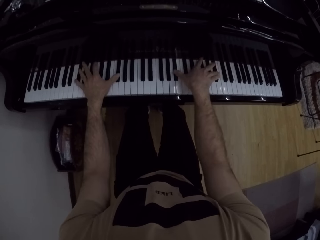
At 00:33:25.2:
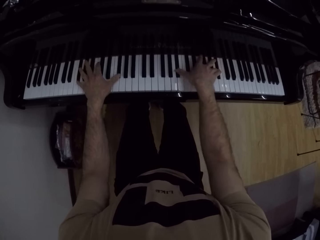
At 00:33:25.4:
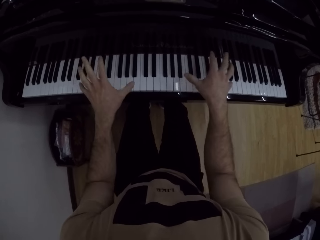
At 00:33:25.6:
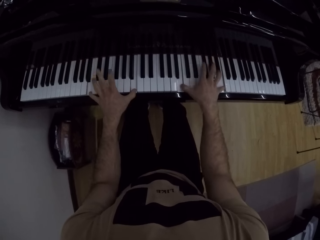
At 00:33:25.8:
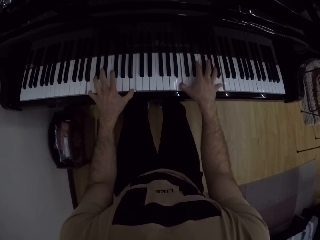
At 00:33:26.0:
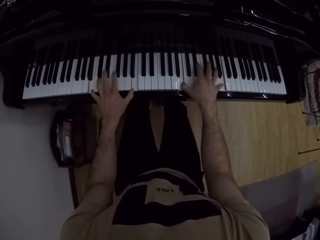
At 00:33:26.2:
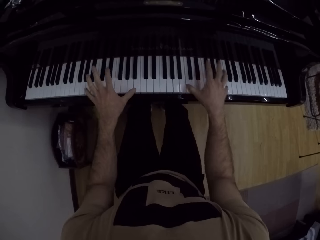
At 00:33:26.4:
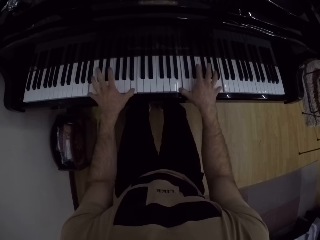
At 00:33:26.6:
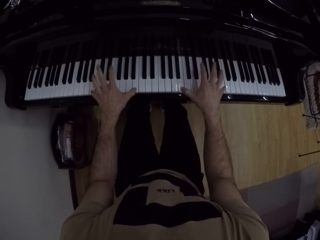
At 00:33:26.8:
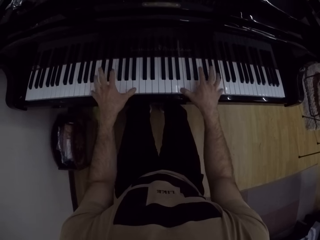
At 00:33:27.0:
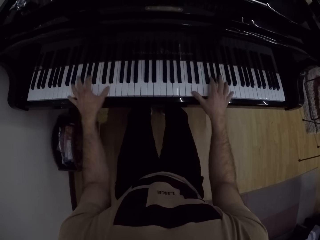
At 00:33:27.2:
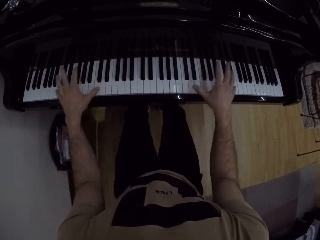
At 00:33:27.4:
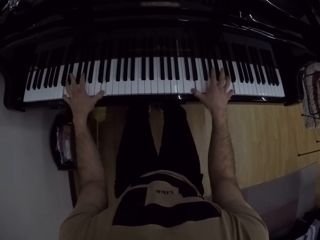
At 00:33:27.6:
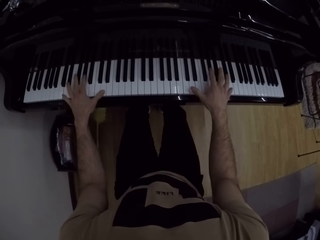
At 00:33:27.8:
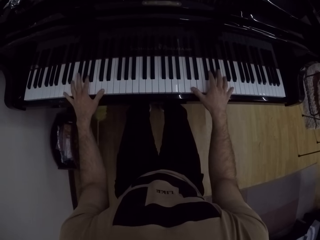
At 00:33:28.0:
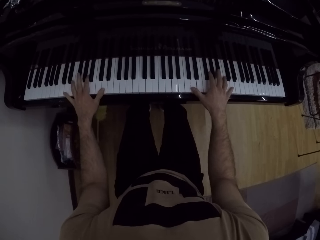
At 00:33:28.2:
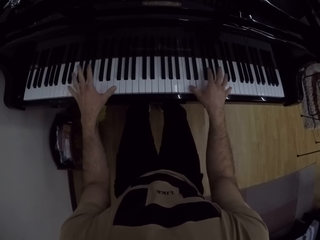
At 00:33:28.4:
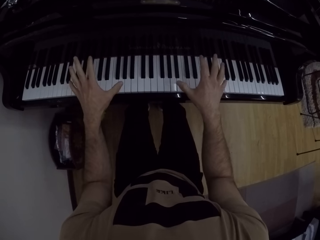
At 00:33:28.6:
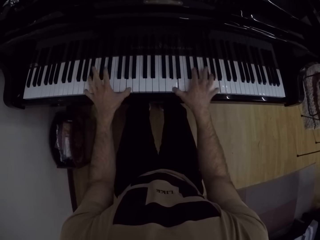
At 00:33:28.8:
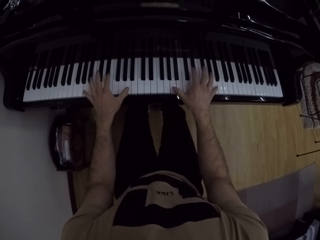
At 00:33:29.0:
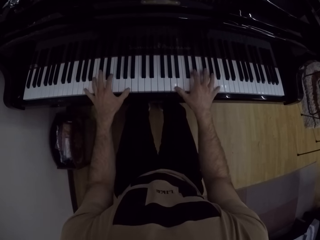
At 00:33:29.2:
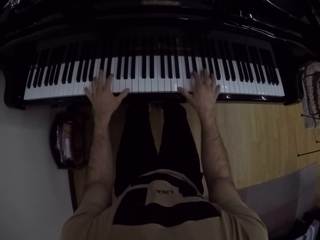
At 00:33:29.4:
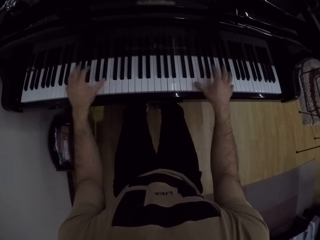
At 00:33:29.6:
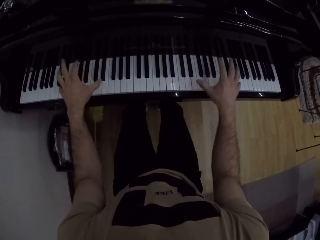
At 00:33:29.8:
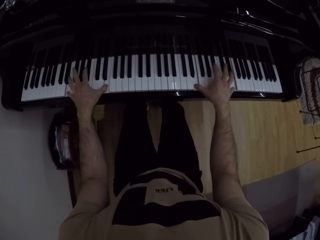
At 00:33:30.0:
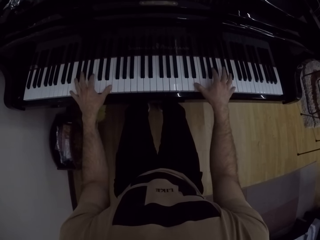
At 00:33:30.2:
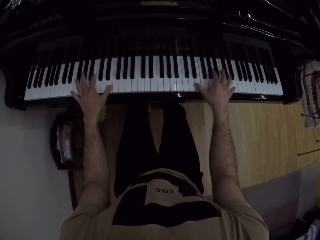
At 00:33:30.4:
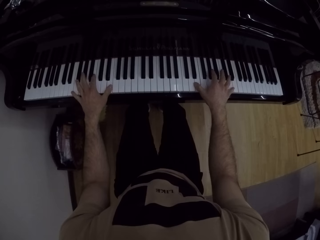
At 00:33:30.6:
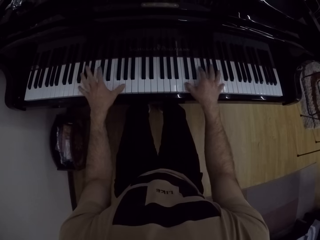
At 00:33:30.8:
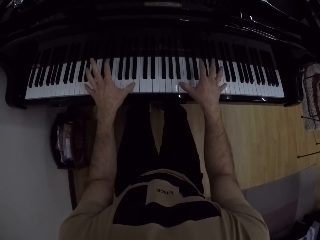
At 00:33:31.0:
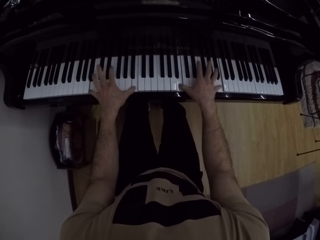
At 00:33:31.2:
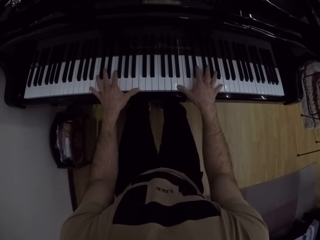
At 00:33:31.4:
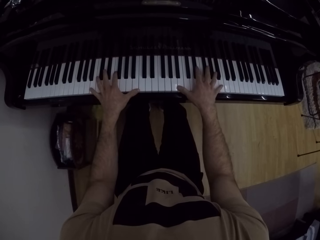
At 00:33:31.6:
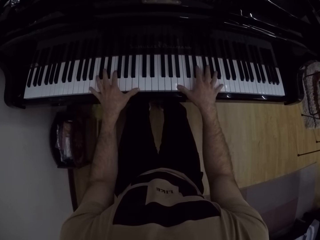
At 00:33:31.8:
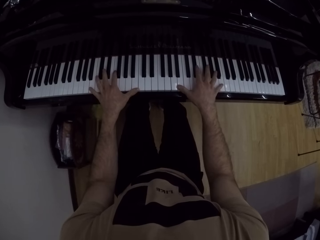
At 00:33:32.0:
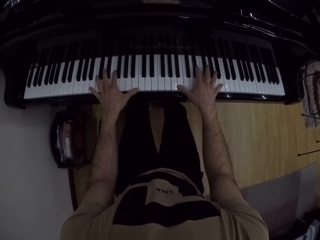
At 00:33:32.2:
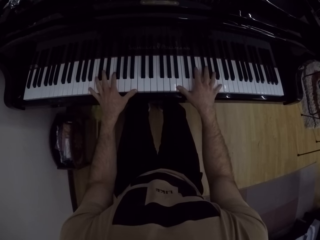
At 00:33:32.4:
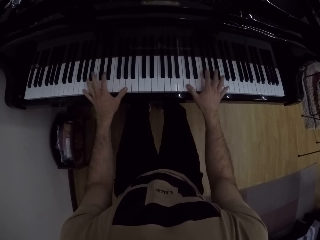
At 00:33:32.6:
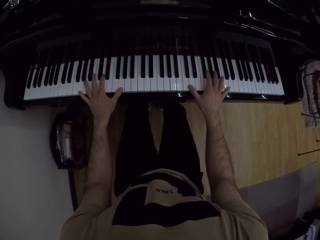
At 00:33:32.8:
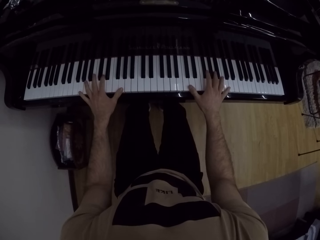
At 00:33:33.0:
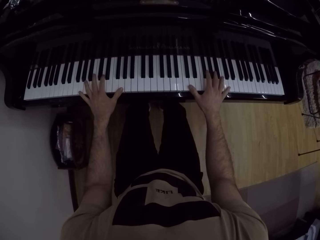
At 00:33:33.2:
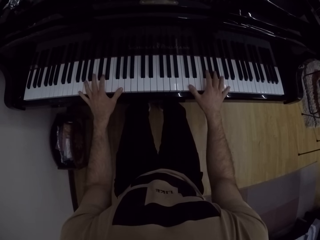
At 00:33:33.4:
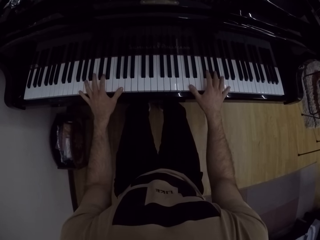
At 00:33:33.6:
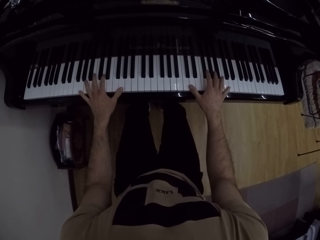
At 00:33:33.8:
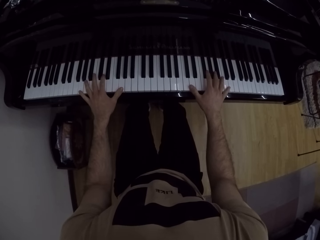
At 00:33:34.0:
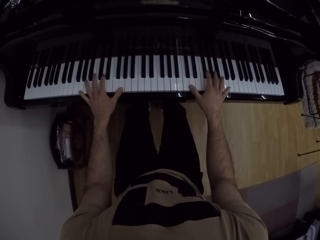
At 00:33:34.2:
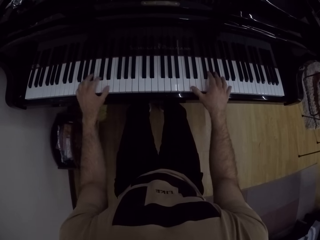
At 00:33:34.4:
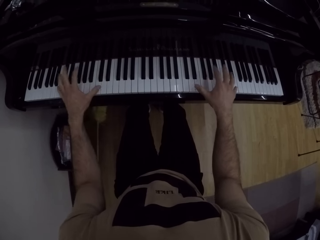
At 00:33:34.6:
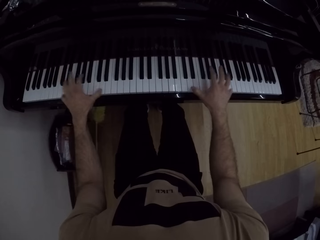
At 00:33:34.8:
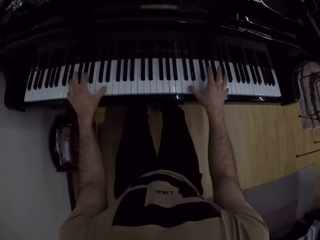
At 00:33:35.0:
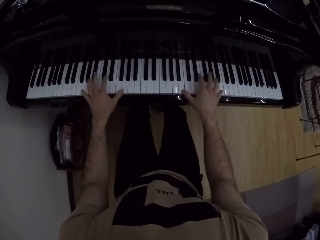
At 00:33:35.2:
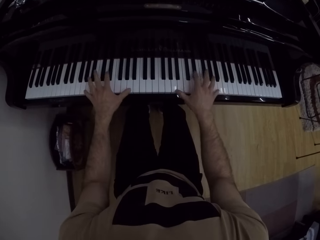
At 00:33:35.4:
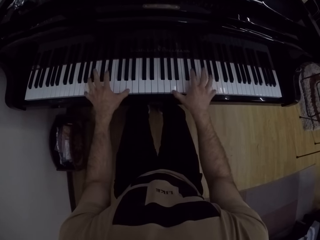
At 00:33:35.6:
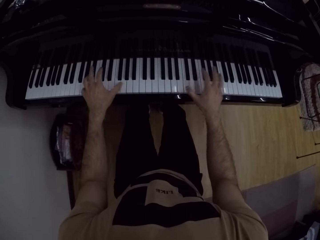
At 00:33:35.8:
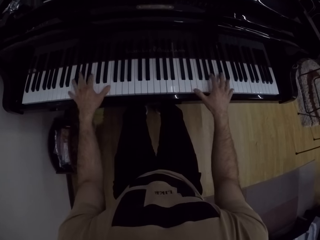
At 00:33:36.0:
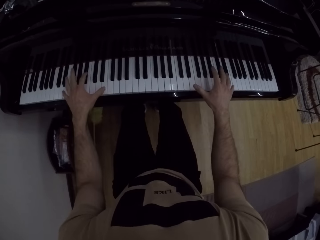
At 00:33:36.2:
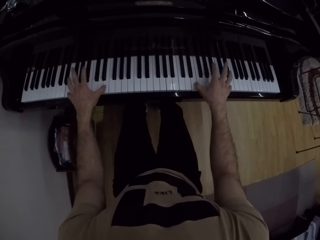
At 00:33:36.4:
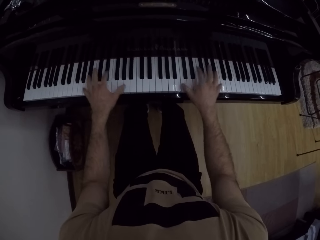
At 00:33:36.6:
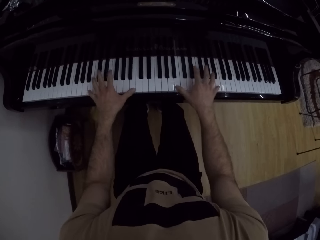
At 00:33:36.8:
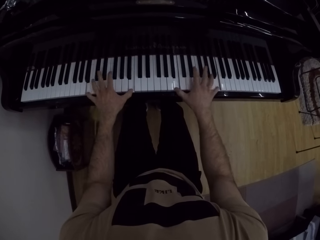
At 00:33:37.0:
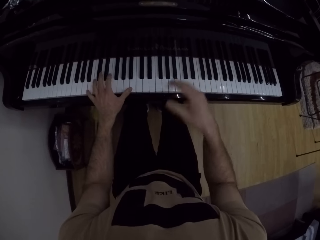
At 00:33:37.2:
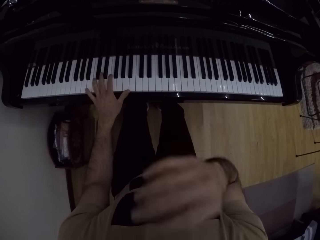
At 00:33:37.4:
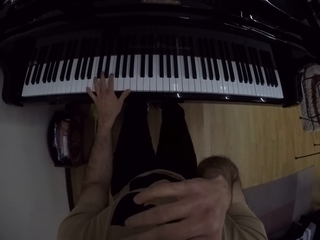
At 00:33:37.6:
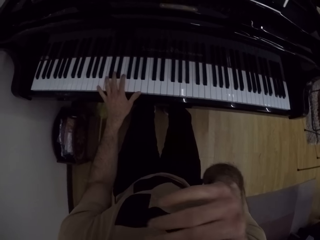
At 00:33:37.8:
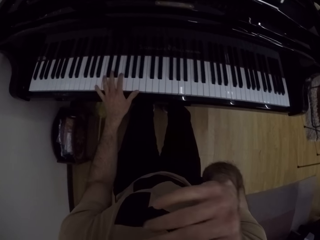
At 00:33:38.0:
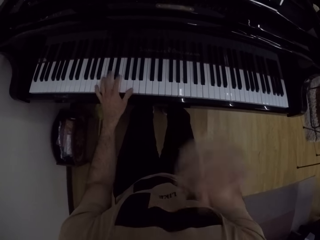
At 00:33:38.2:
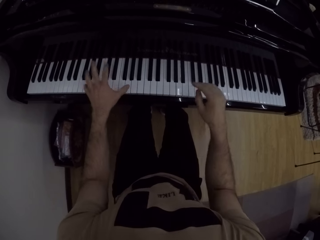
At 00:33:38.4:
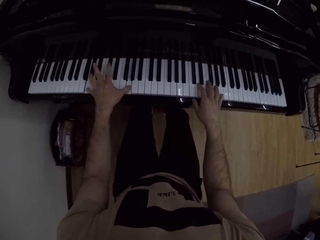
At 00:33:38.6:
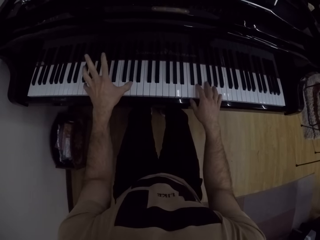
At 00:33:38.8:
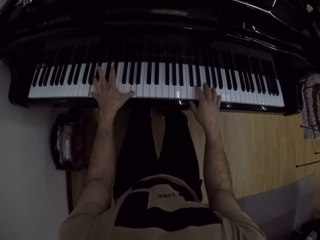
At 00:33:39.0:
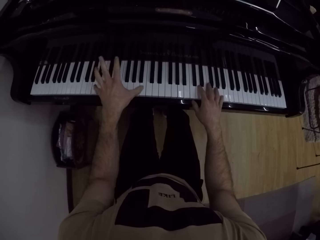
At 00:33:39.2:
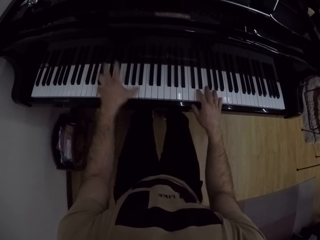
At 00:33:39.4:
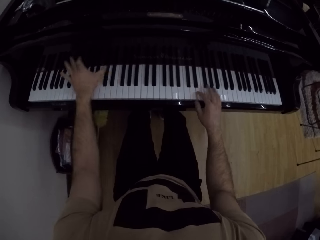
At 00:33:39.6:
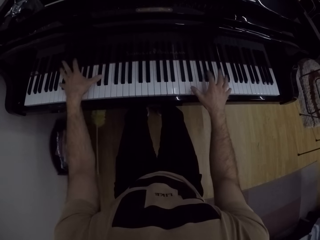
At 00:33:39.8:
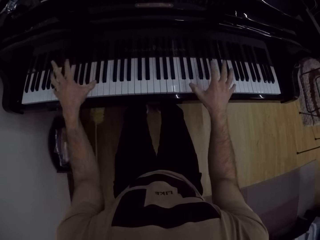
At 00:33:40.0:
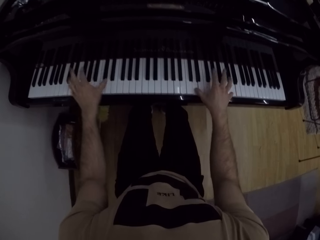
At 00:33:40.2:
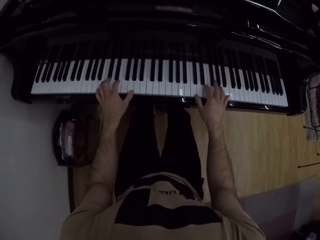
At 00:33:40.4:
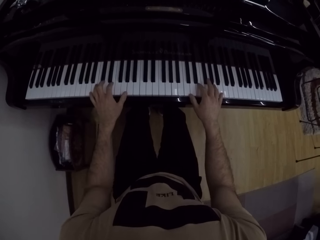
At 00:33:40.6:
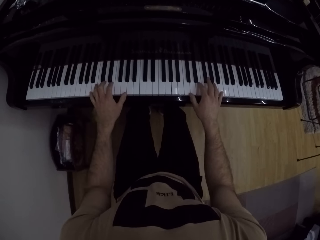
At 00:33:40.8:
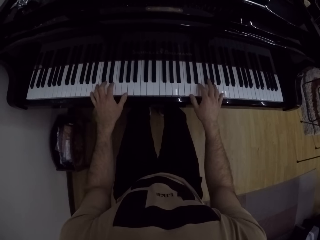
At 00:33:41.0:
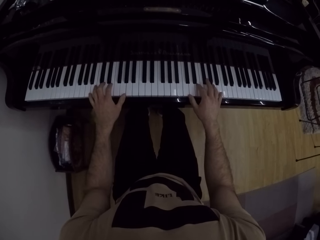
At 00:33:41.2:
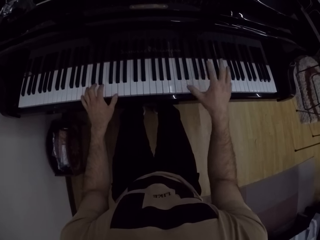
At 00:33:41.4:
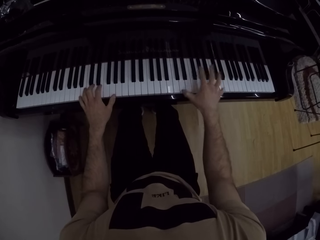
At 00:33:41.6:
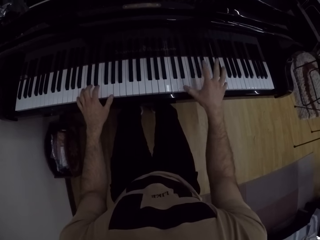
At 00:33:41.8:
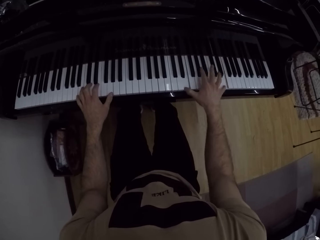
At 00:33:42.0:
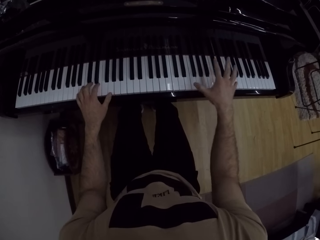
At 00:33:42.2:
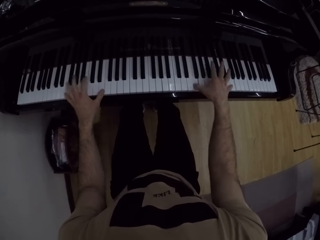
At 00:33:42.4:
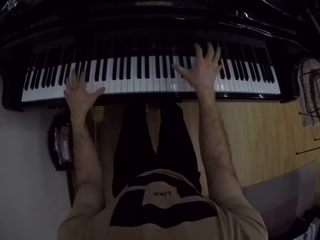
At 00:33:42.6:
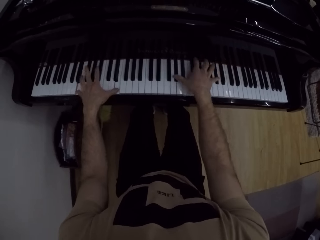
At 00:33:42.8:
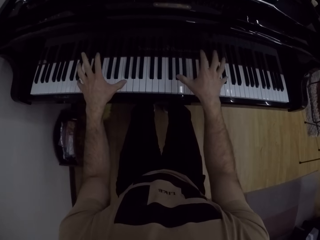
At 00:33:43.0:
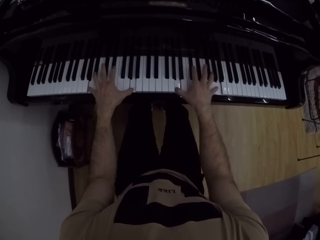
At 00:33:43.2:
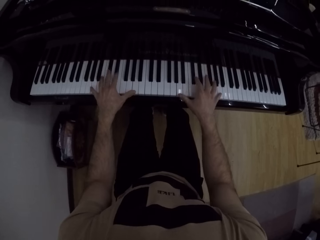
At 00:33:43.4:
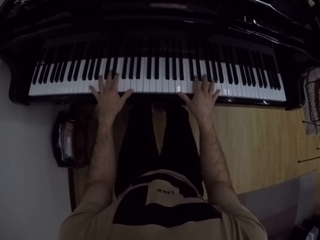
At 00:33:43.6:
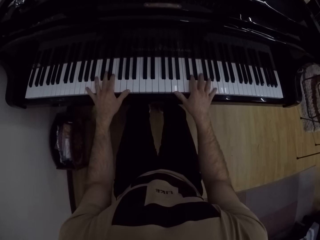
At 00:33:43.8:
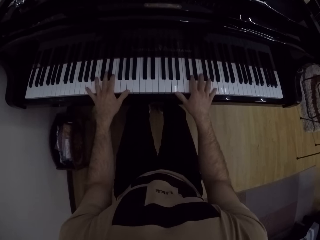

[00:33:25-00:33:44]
The camera wearer touches his face with his right hand. He plays the piano with both hands.
